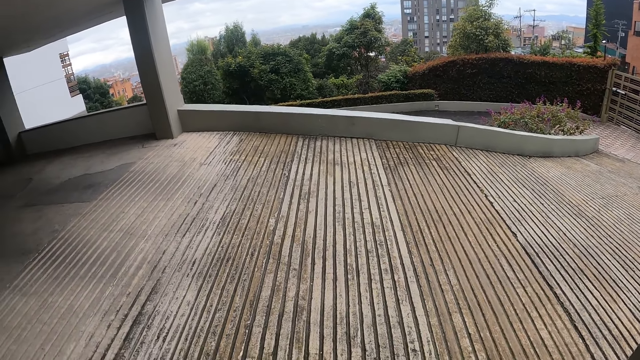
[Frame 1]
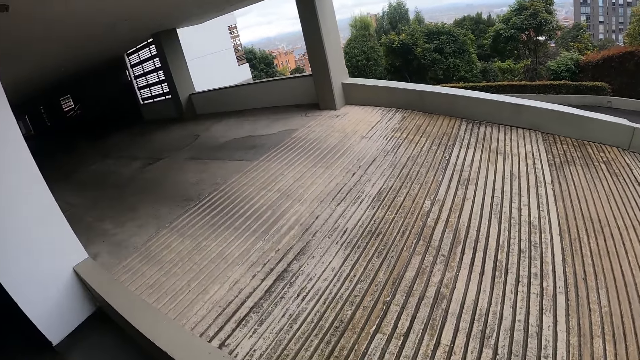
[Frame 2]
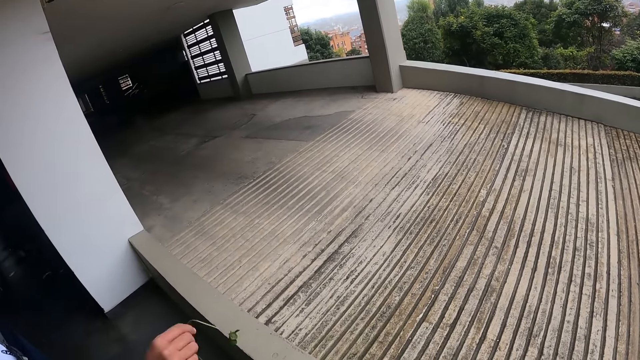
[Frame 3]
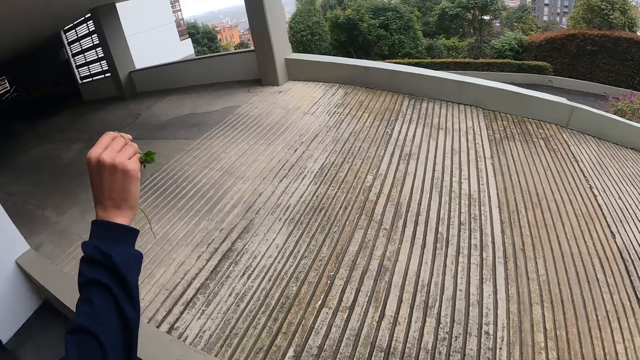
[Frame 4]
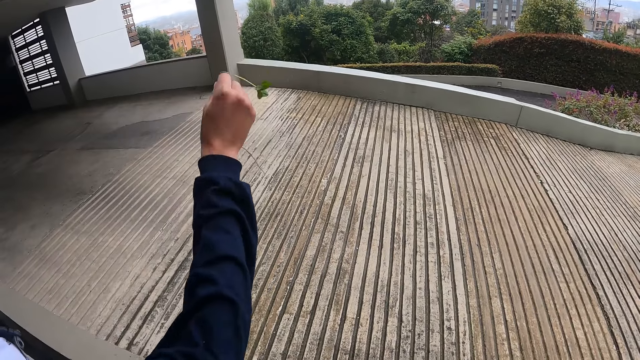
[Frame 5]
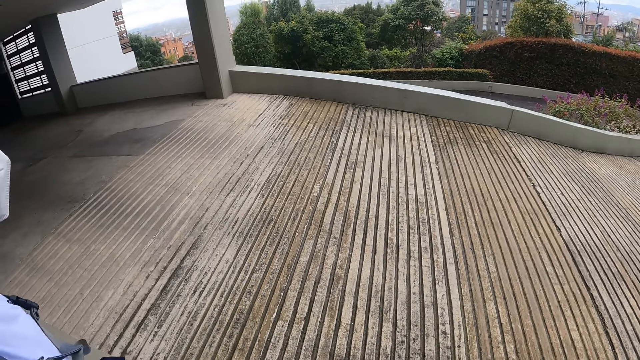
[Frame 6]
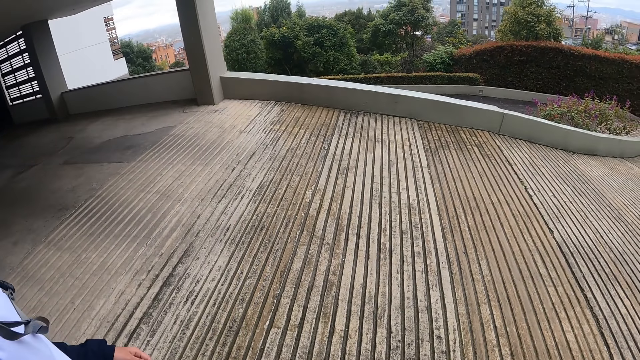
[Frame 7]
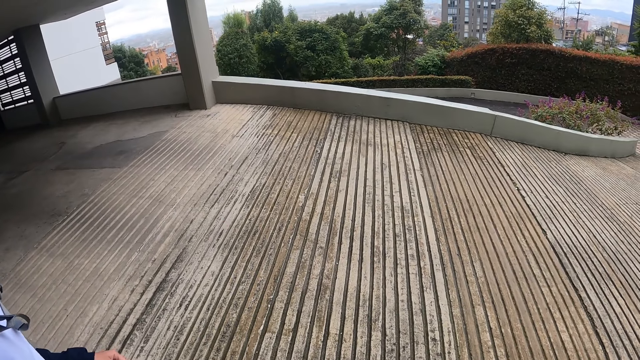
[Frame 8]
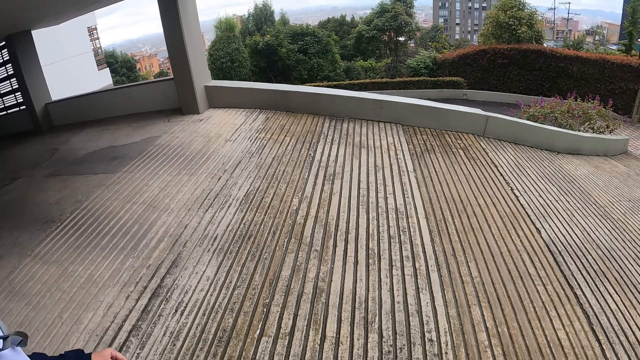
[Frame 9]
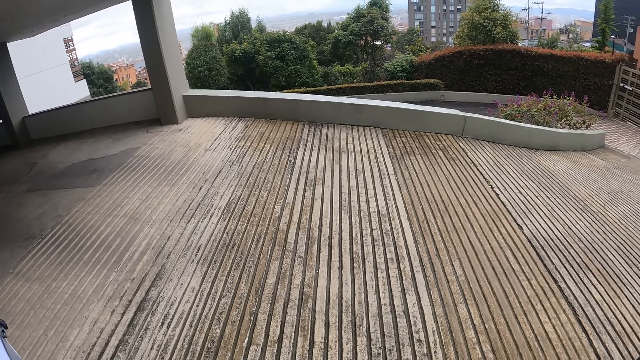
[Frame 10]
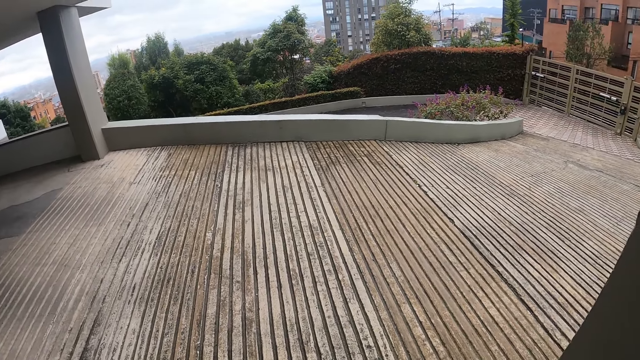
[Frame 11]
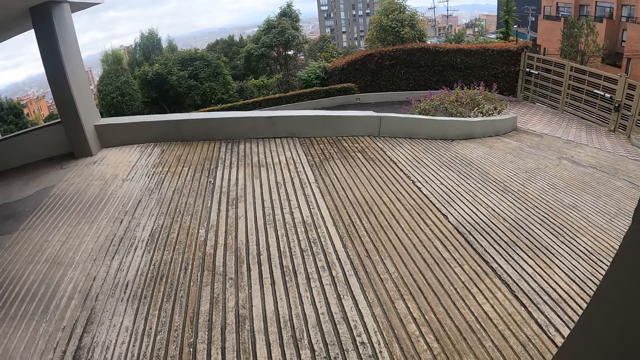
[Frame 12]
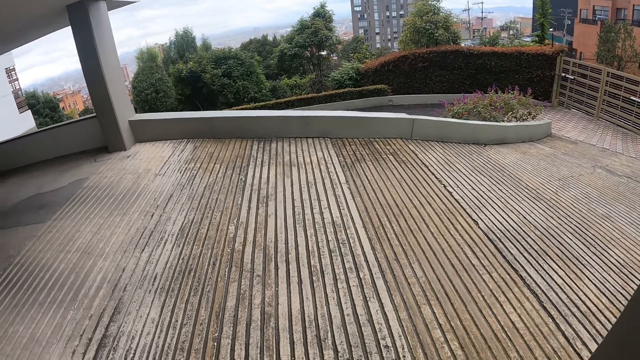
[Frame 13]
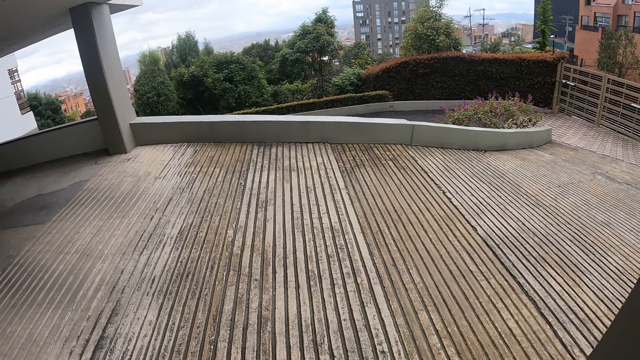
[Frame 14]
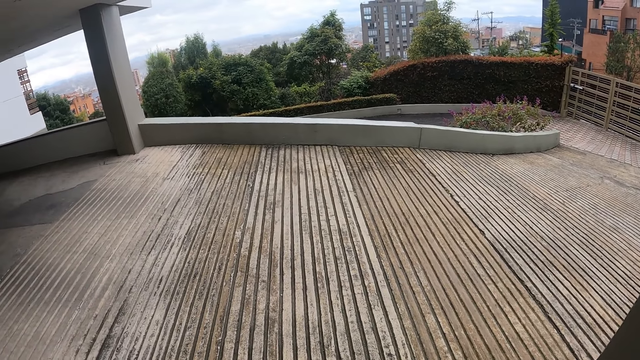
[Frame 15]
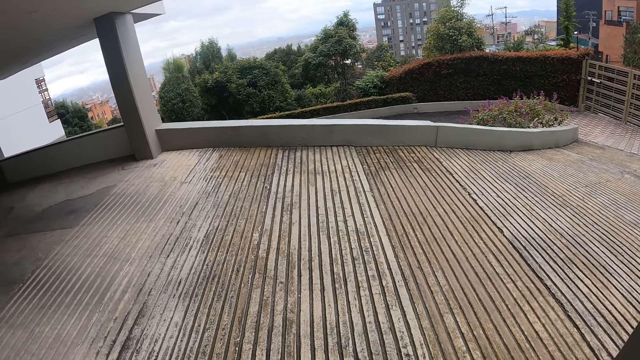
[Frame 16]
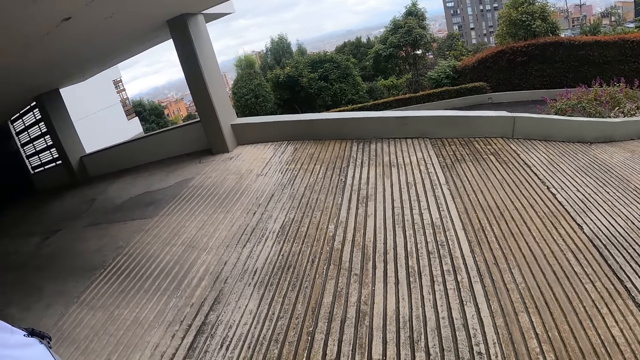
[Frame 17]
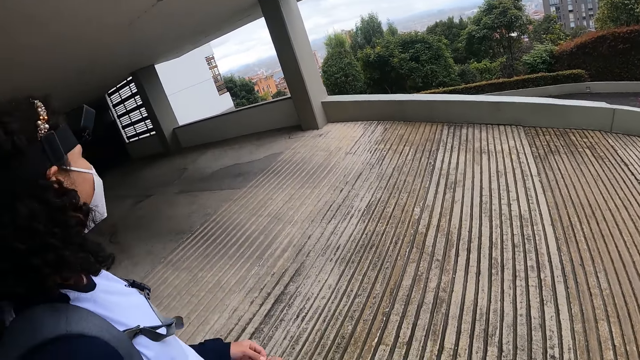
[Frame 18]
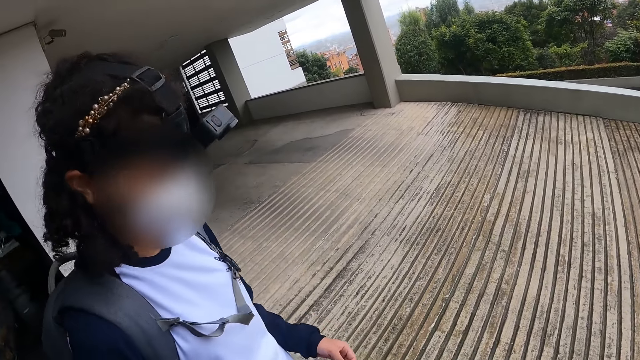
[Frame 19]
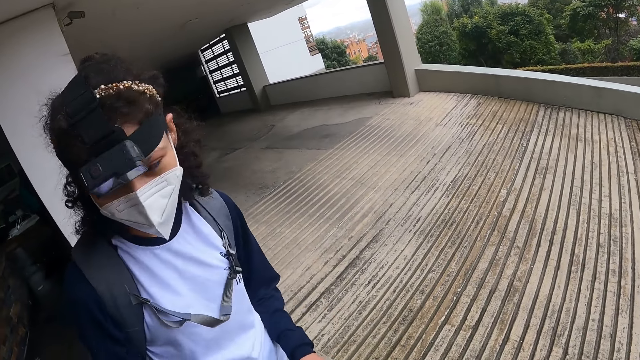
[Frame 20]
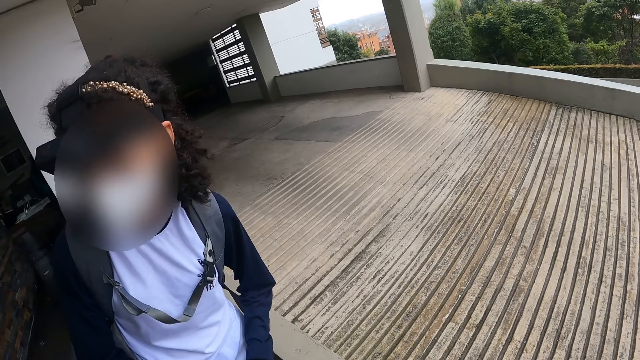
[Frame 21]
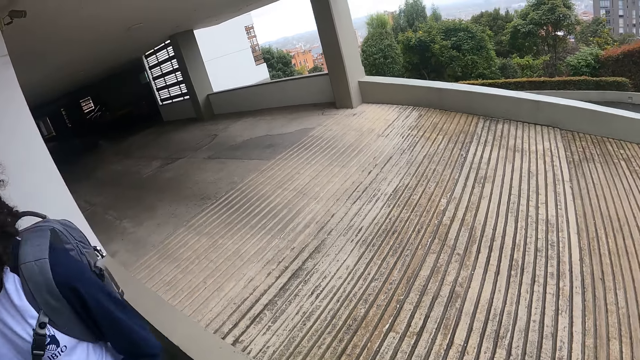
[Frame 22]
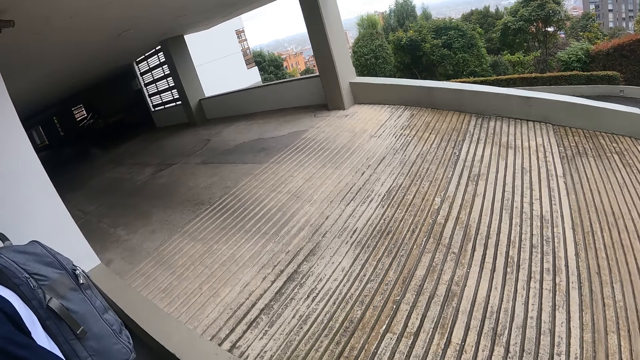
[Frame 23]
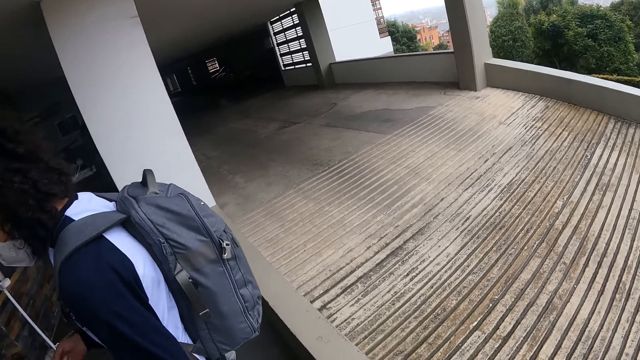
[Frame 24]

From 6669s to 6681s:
The camera wearer converses with a woman.

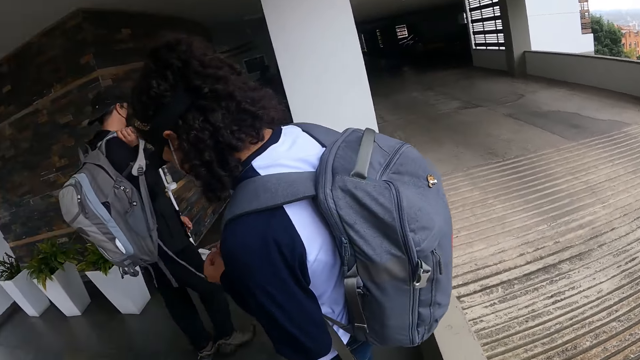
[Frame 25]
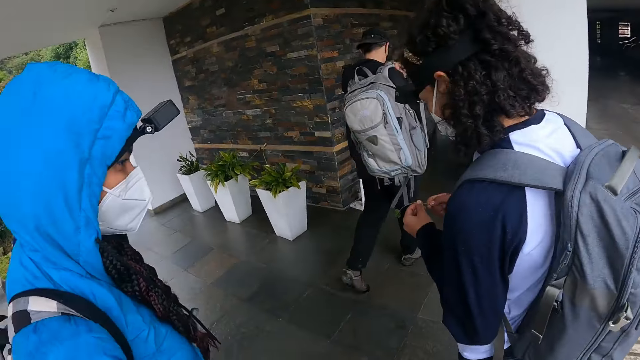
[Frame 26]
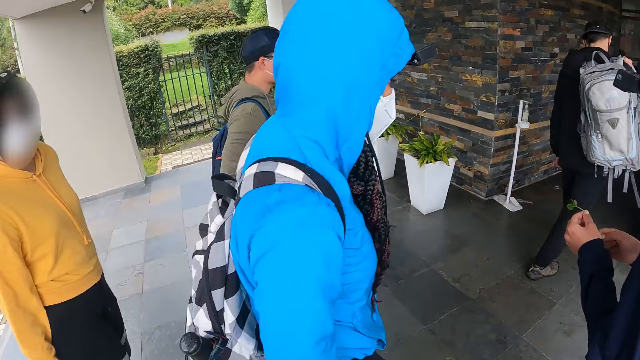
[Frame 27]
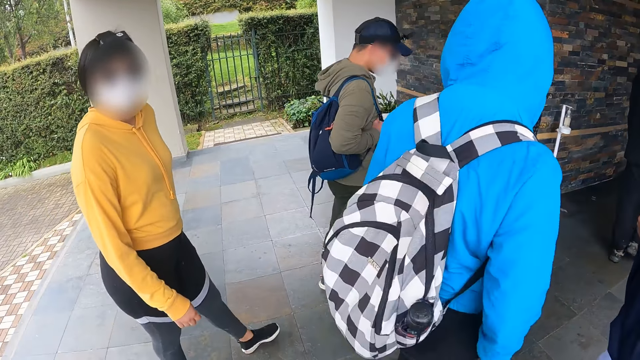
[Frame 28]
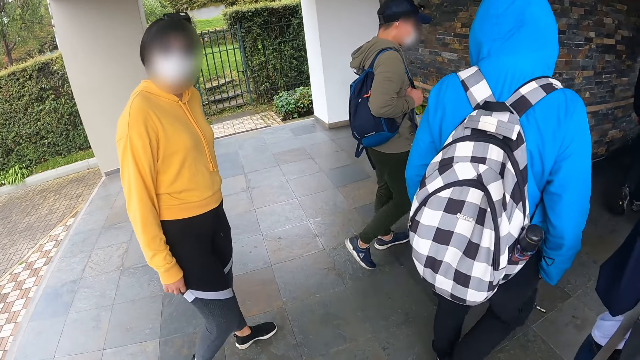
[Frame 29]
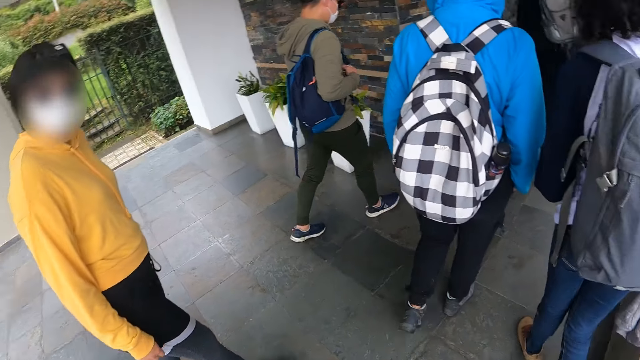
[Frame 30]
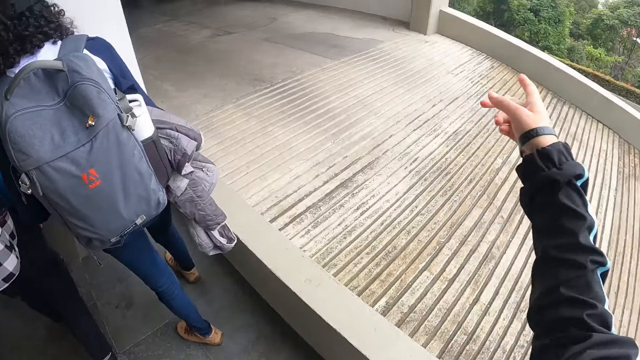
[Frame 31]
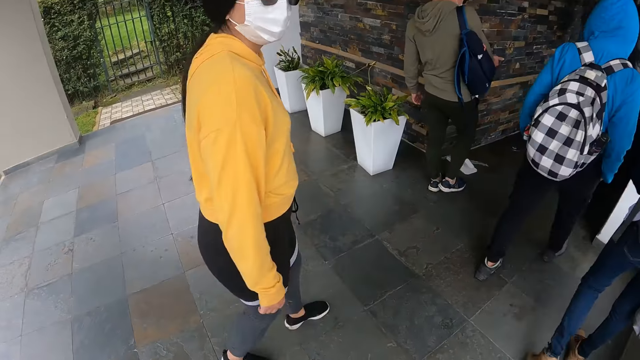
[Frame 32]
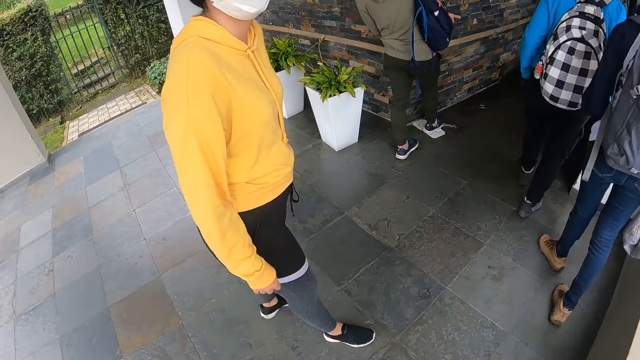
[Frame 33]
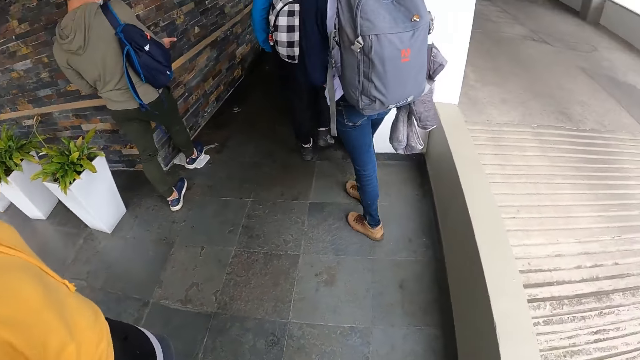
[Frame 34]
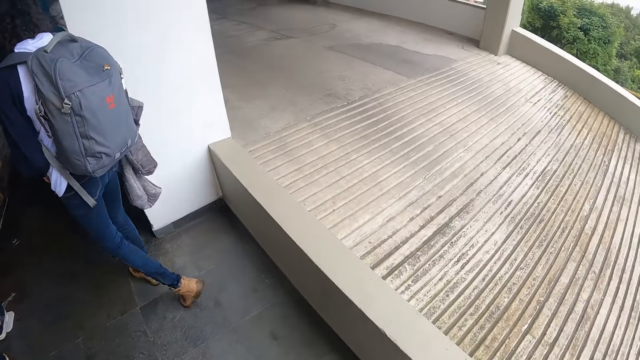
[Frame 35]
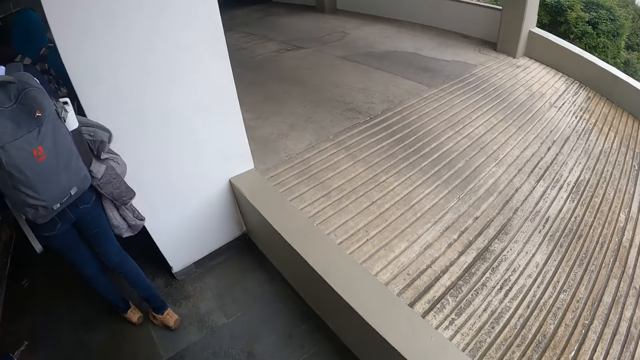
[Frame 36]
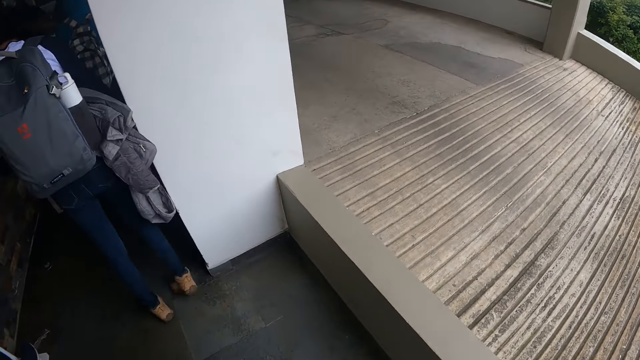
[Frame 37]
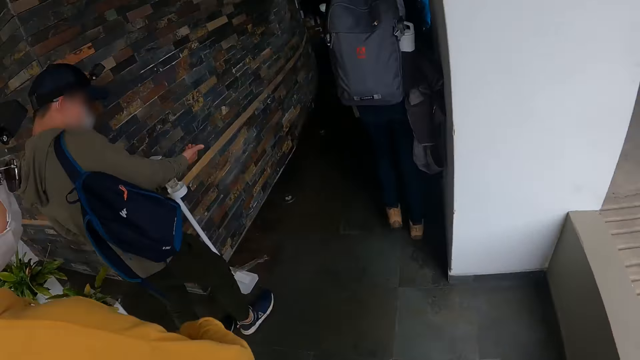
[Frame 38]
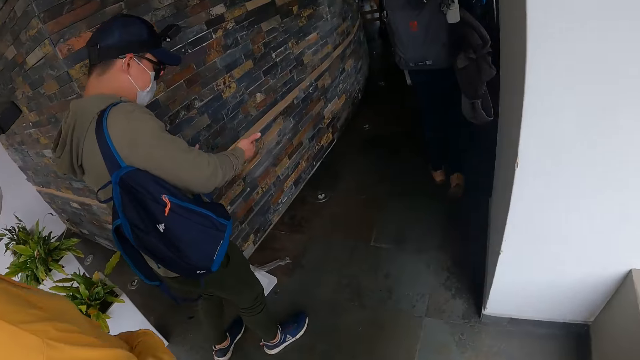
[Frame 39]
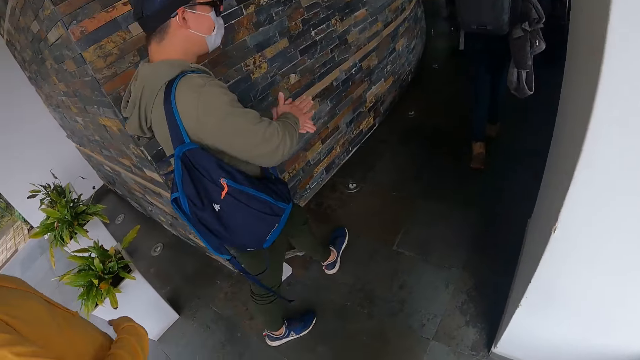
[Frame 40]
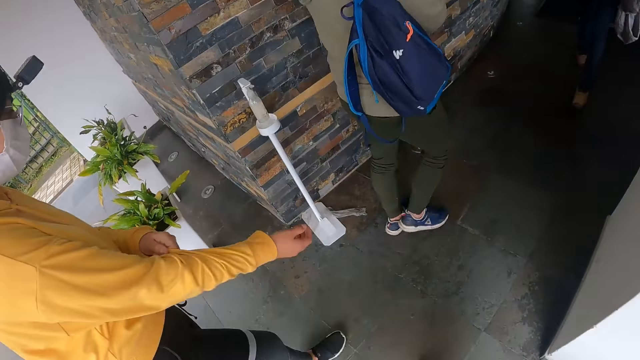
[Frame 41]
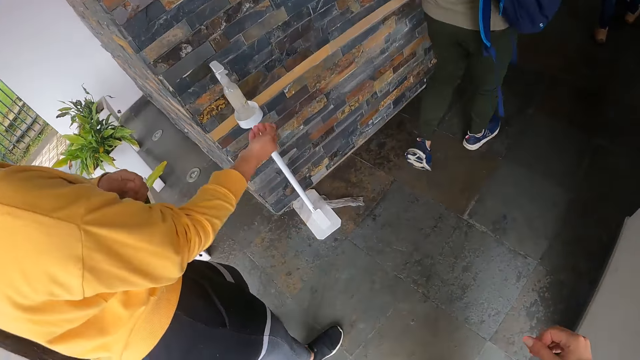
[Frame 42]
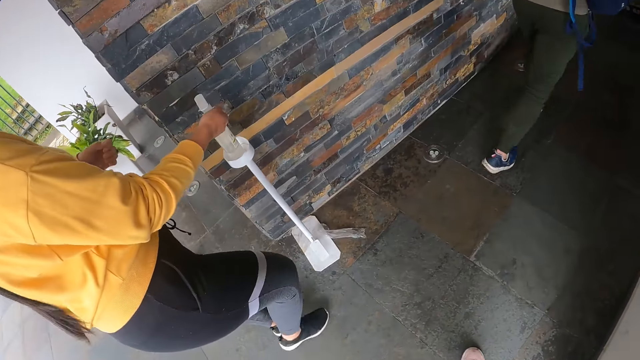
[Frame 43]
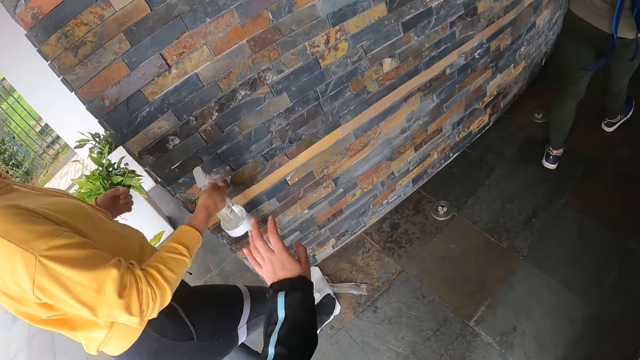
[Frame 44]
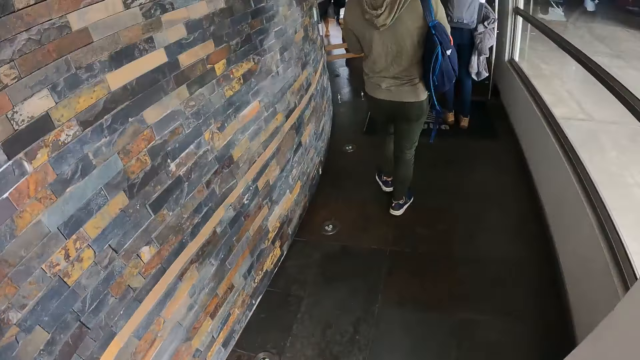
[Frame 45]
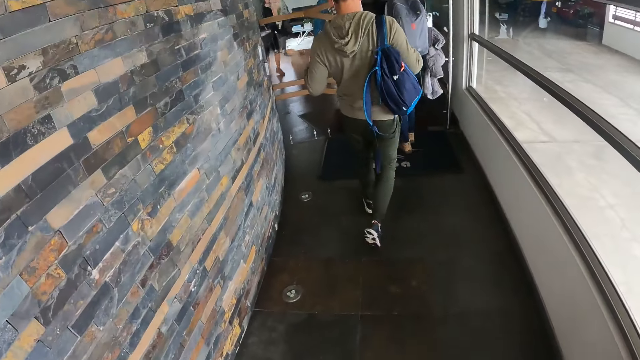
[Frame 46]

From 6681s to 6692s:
The camera wearer interacts with the woman. They walk inside the house with a colleague. The man rubs both hands together. The woman stretches out her right hand.
